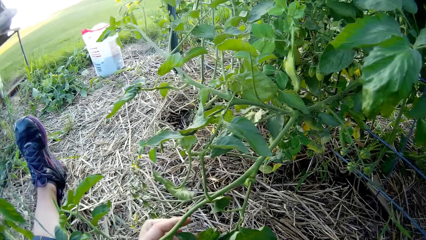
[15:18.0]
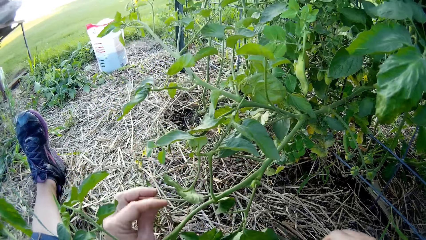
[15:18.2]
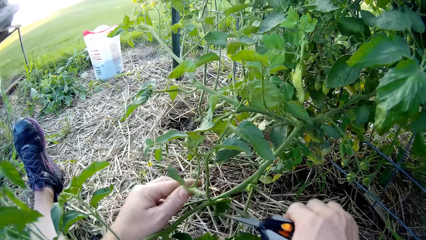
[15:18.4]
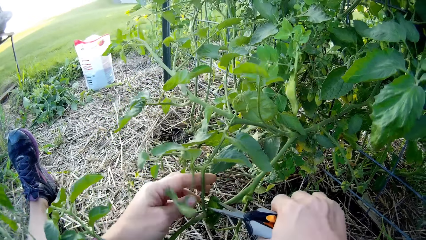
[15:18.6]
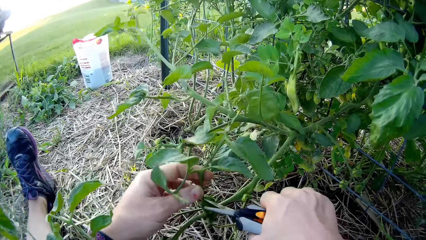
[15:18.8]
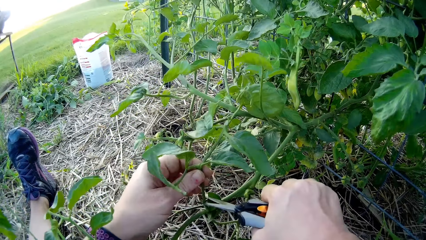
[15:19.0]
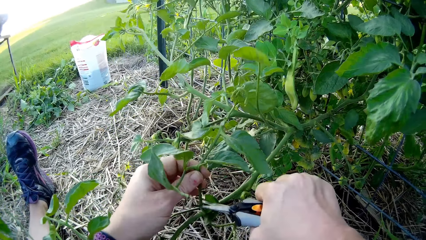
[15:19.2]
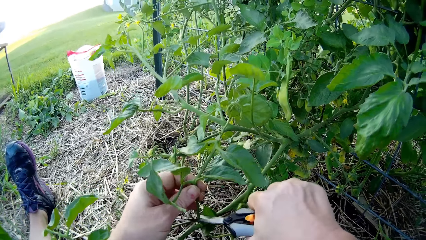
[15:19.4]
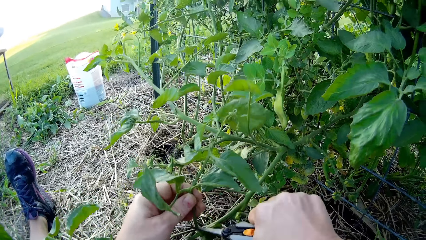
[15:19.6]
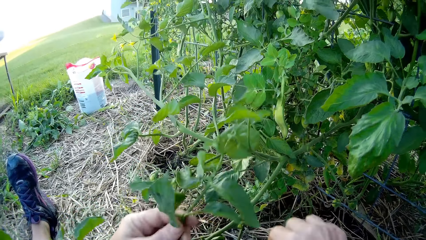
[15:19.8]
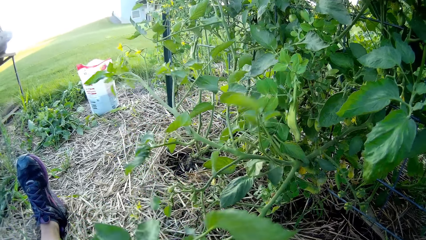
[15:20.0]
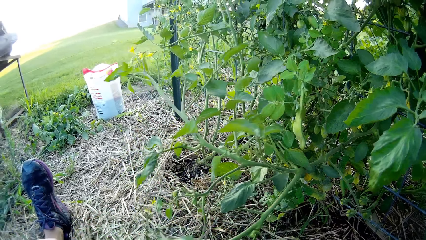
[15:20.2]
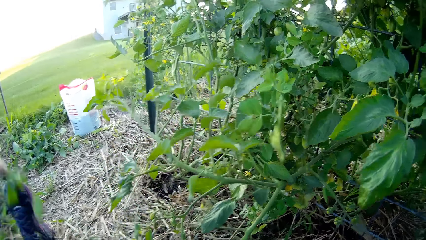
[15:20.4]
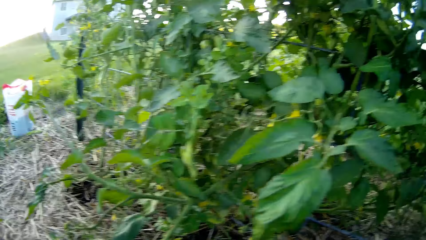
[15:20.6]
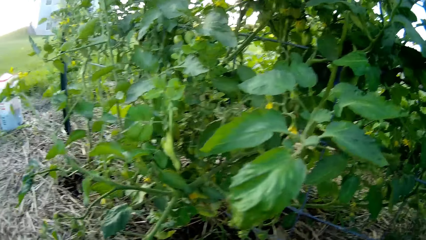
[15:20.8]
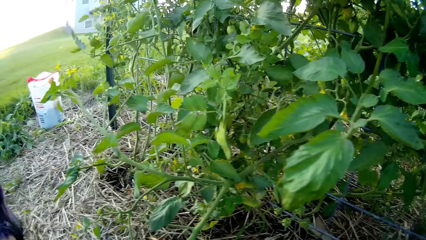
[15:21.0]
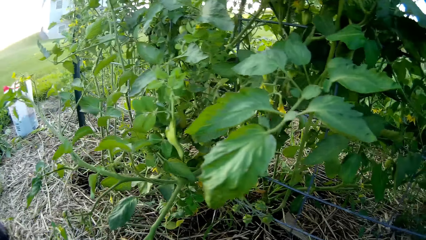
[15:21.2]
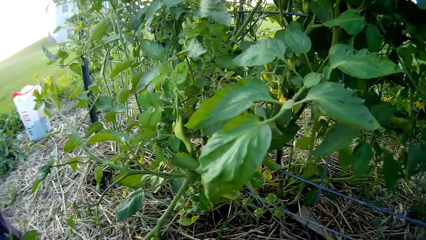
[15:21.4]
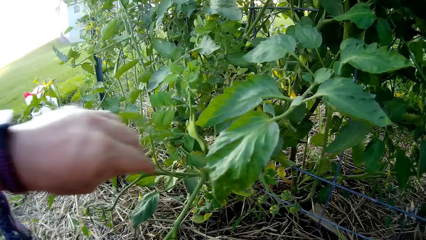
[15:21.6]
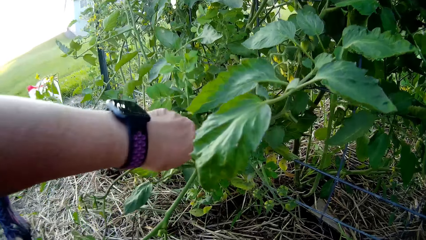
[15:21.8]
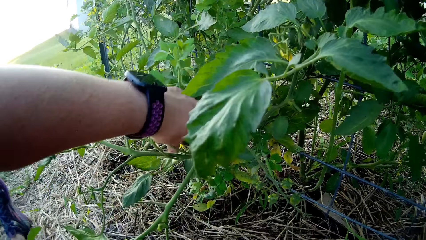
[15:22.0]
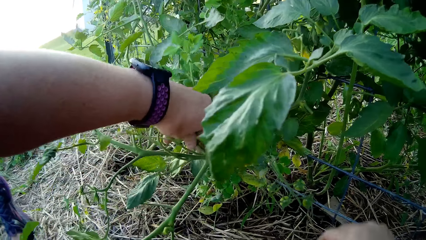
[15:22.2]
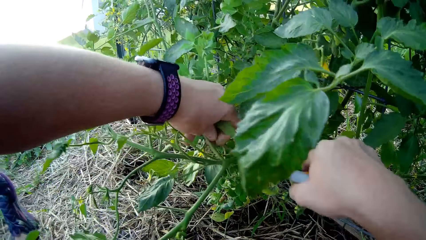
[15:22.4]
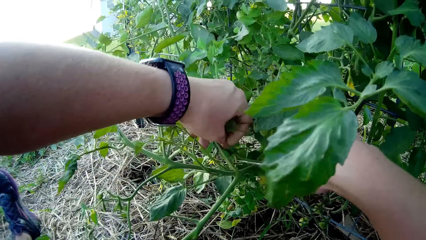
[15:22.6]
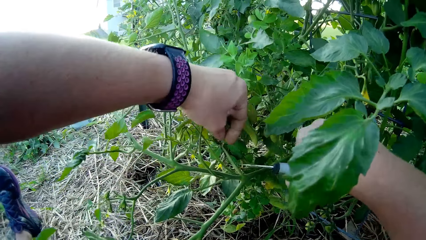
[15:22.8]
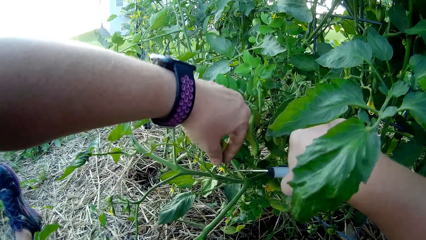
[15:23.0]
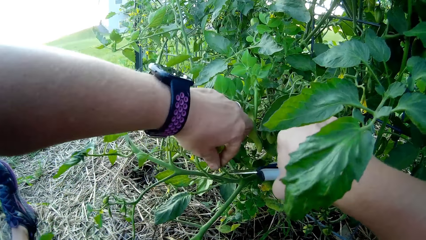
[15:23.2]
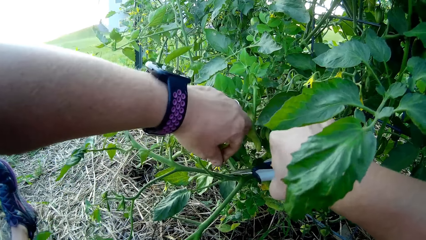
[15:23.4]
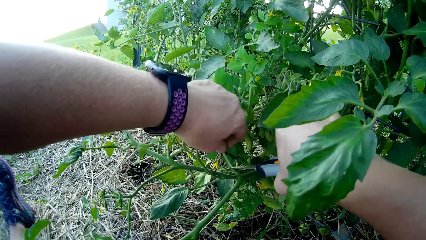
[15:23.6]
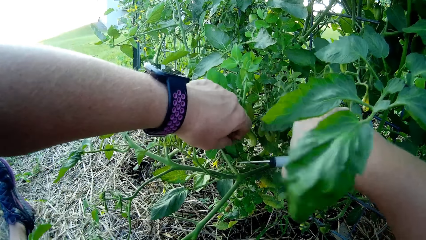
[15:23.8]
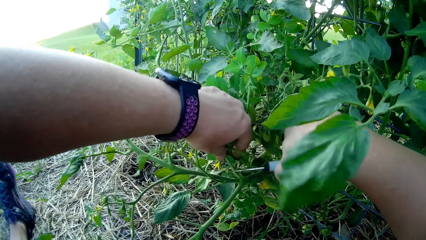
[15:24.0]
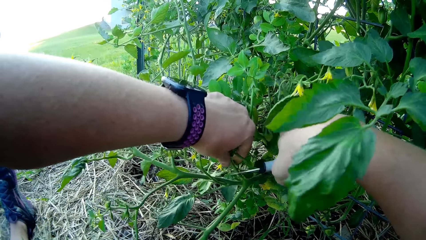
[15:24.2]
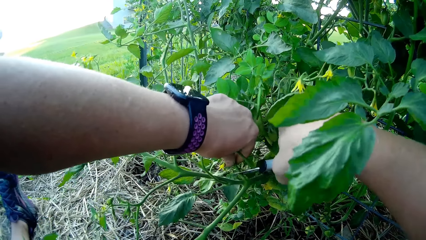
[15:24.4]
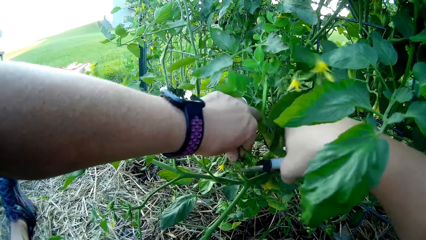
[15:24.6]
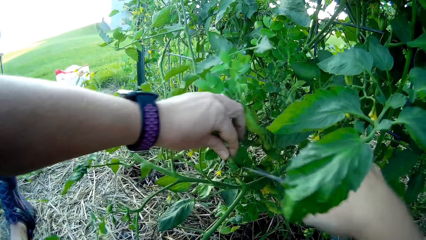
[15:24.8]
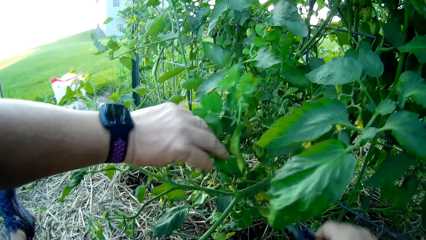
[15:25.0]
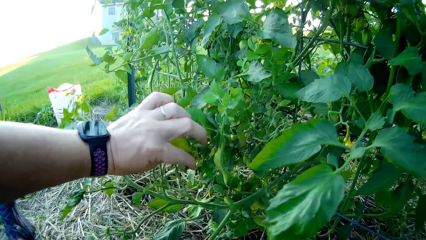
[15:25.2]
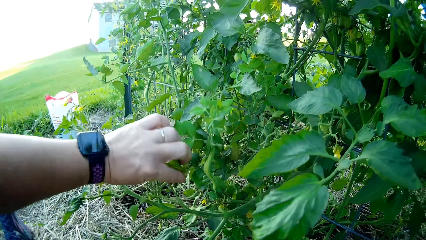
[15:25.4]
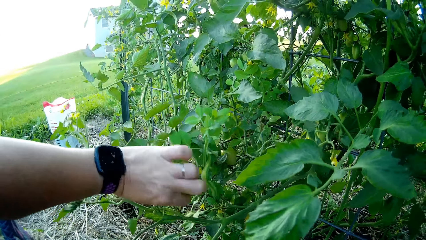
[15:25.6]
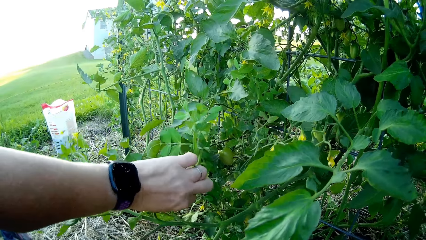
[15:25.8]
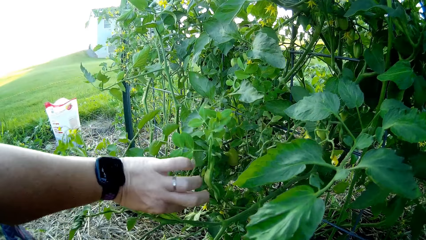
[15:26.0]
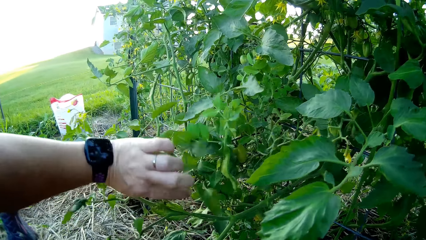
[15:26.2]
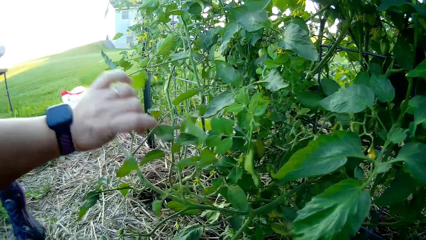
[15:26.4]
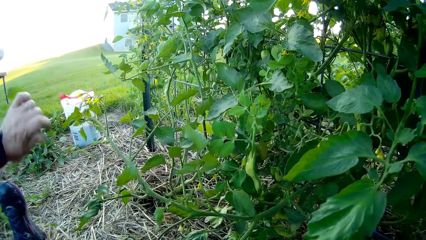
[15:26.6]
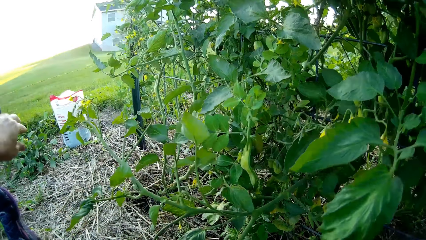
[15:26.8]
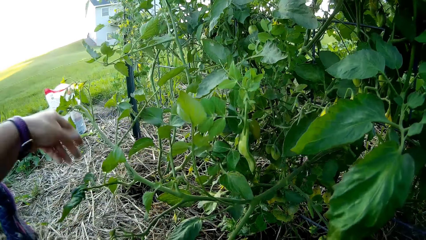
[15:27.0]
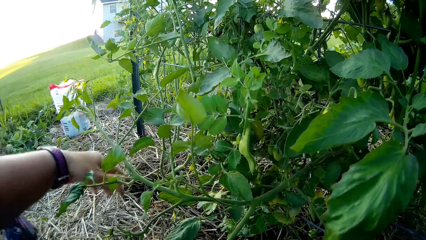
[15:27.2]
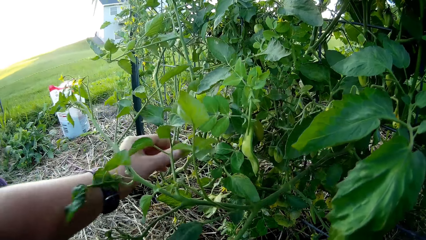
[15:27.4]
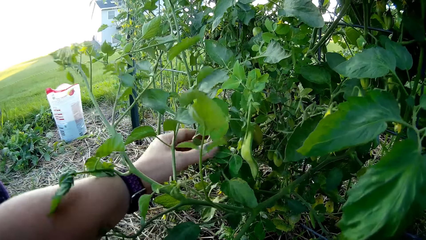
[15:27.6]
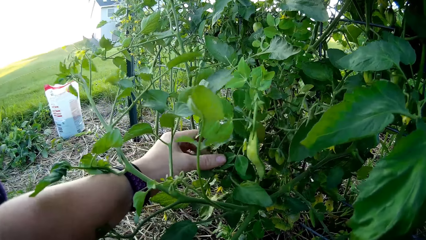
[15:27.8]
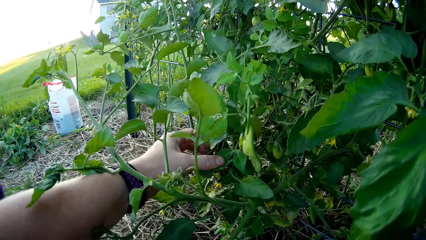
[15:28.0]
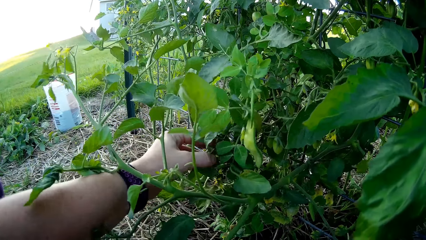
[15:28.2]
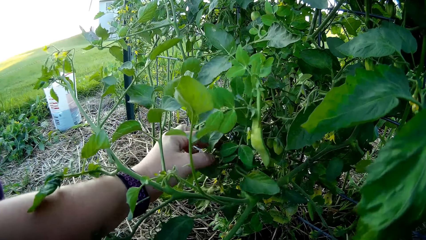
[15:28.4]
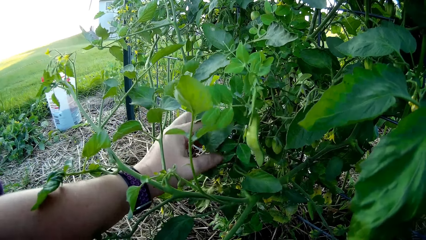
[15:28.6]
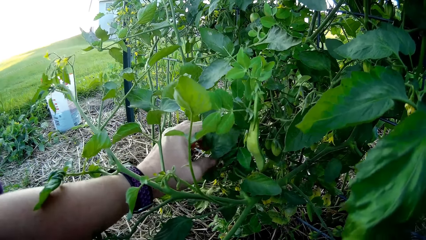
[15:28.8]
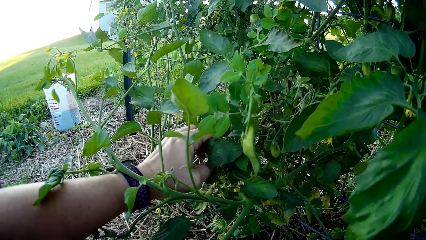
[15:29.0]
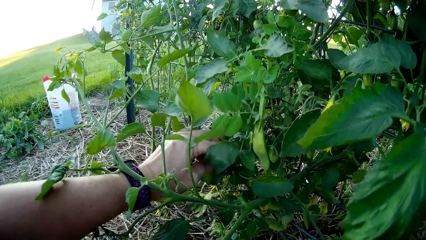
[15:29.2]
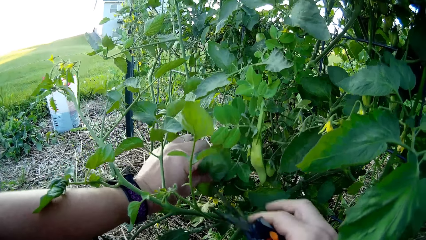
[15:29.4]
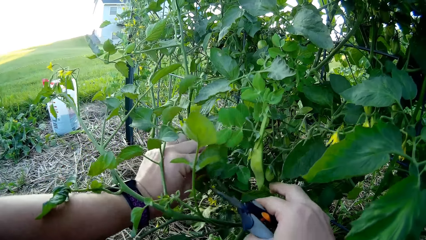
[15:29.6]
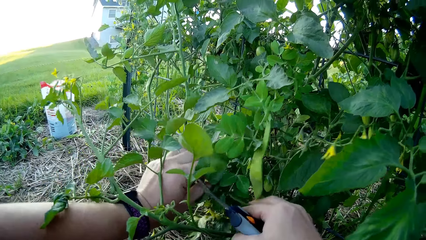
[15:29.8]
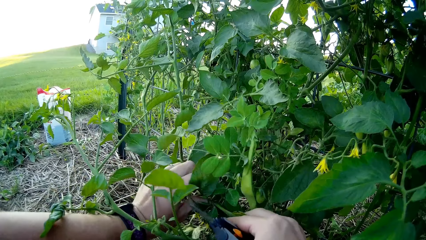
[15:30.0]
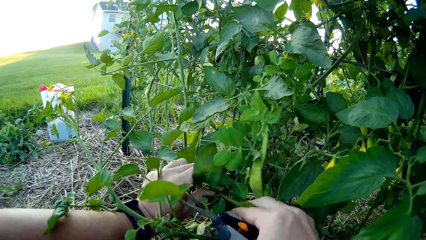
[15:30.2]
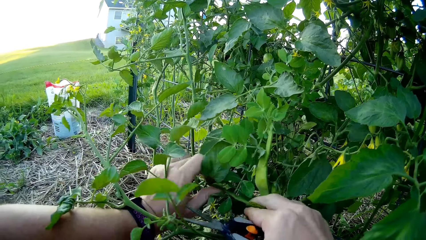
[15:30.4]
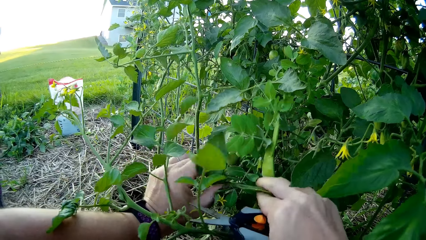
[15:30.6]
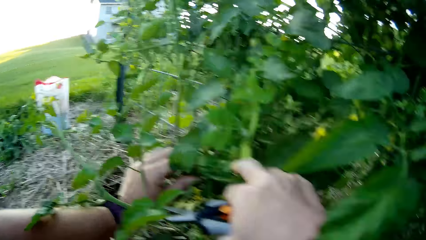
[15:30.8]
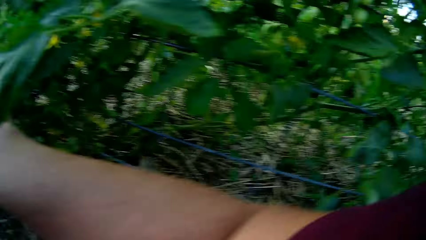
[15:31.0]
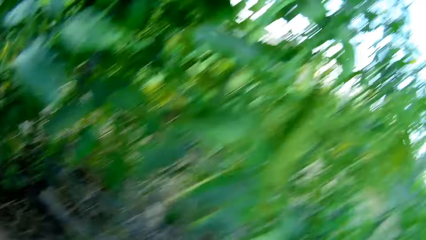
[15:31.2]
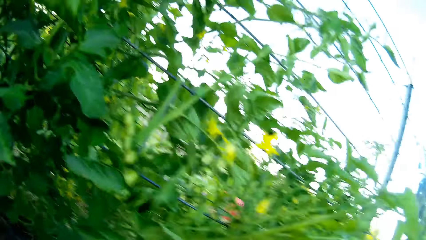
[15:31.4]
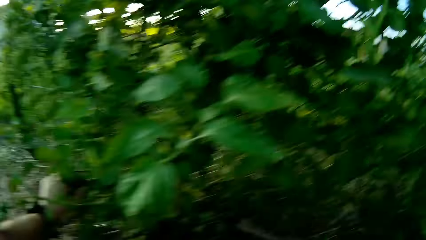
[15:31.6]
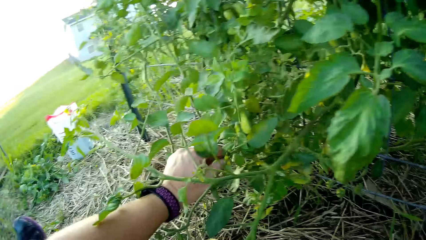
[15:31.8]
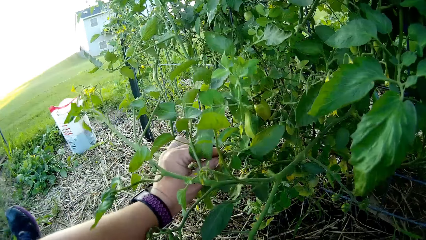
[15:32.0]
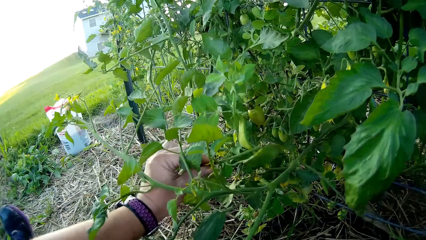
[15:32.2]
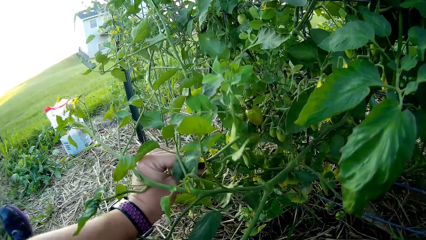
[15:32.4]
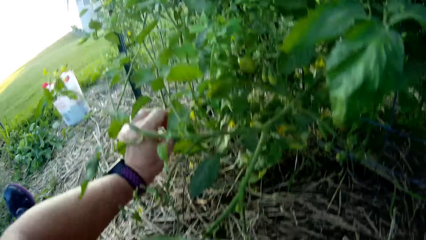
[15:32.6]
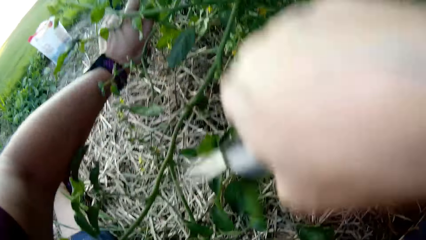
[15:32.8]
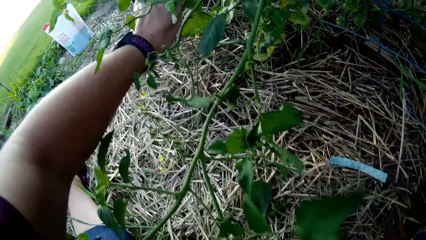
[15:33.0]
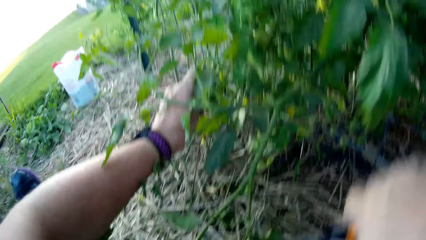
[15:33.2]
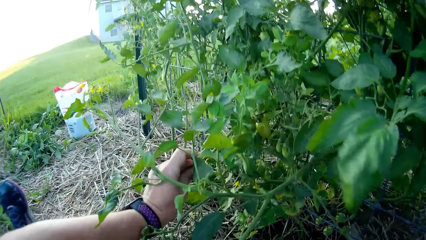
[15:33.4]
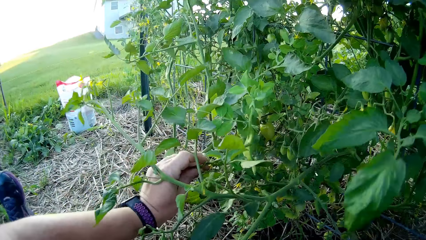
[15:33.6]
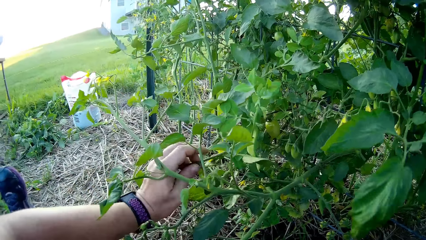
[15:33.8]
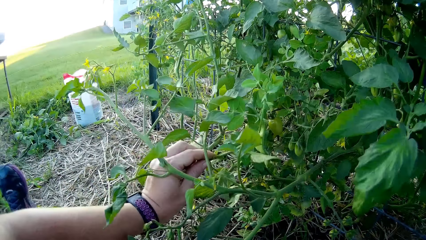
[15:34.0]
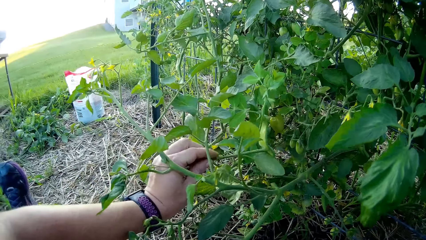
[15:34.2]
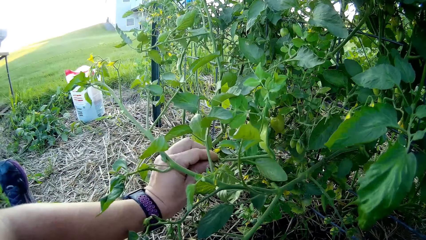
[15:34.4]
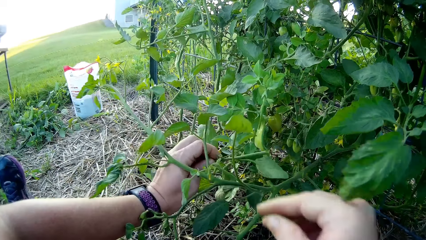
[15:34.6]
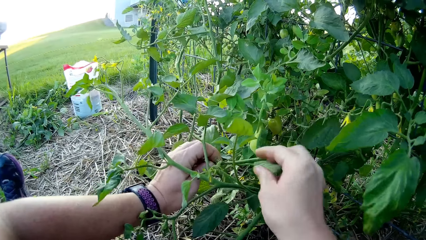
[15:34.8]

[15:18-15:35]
The camera wearer touches the plant. They cut the plant and put the plant branch down. They cut the plant and put the plant branch down. They touch the plant. They move the hand with the scissors to the plant.
